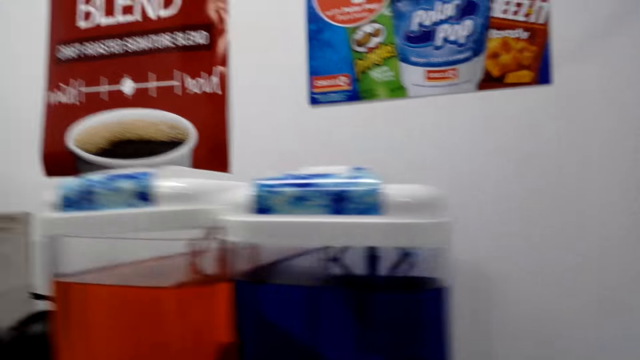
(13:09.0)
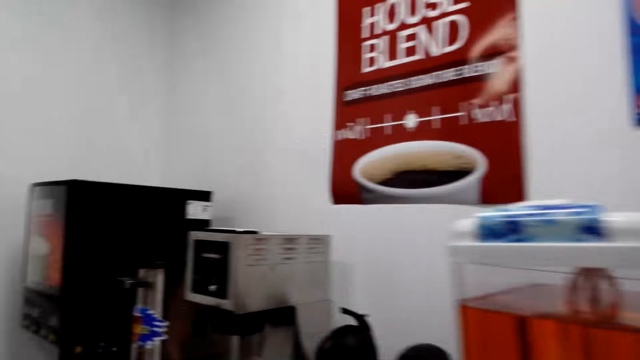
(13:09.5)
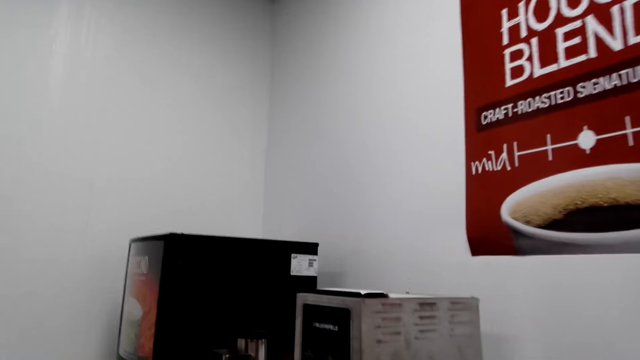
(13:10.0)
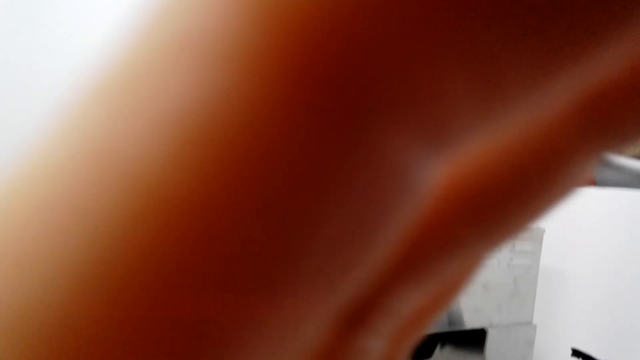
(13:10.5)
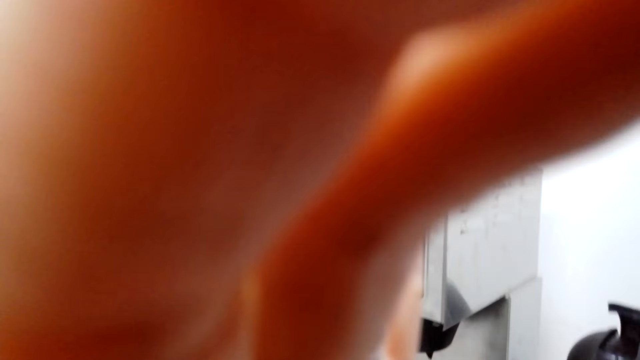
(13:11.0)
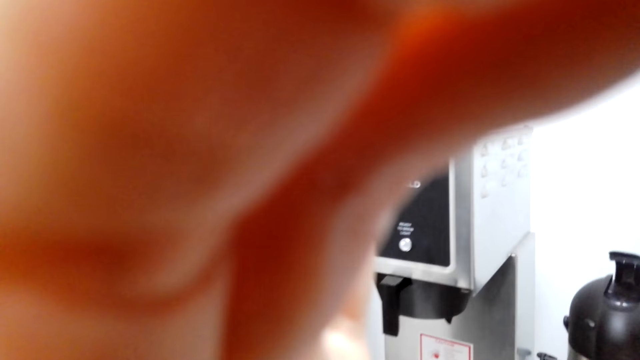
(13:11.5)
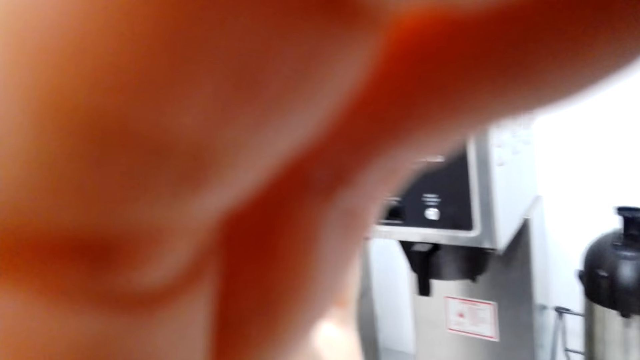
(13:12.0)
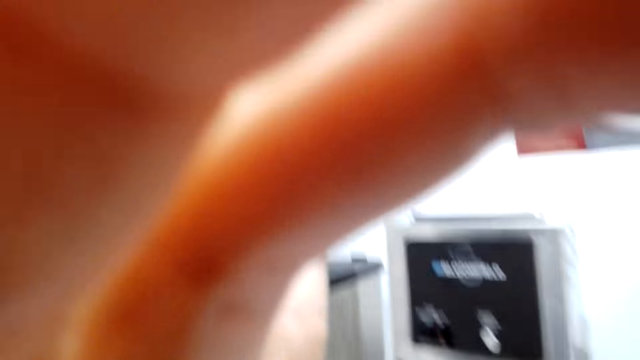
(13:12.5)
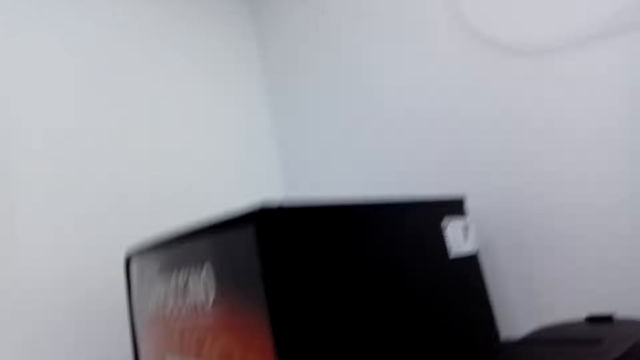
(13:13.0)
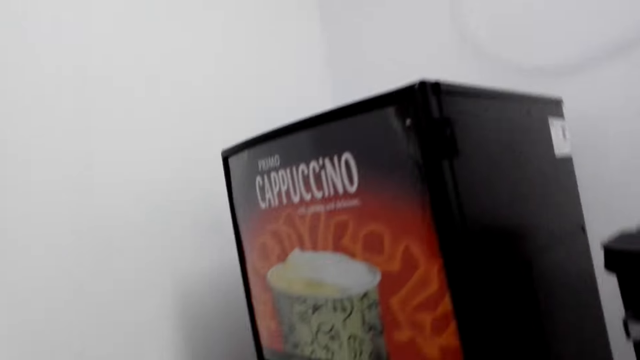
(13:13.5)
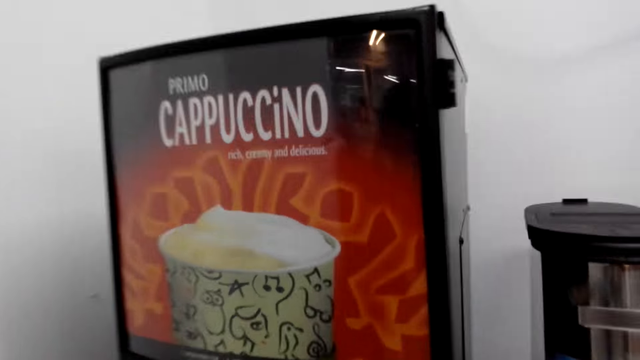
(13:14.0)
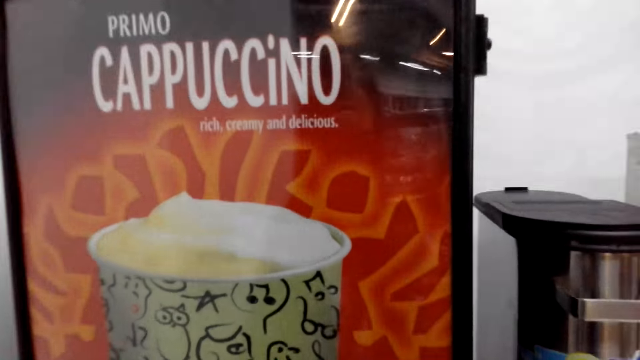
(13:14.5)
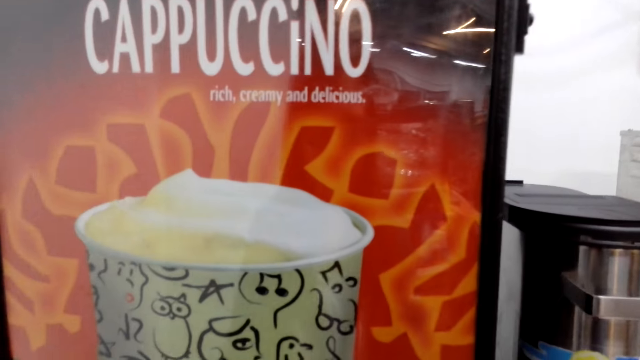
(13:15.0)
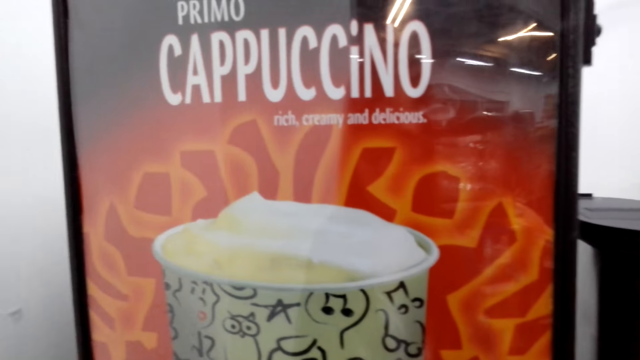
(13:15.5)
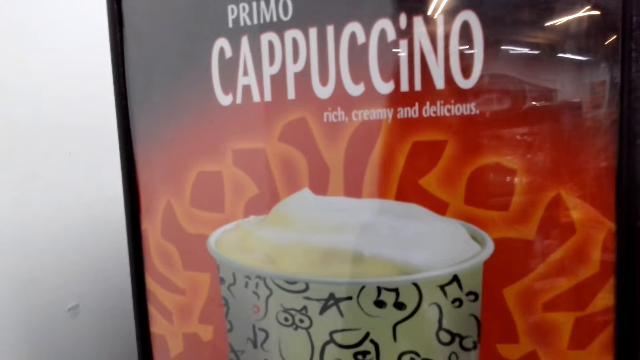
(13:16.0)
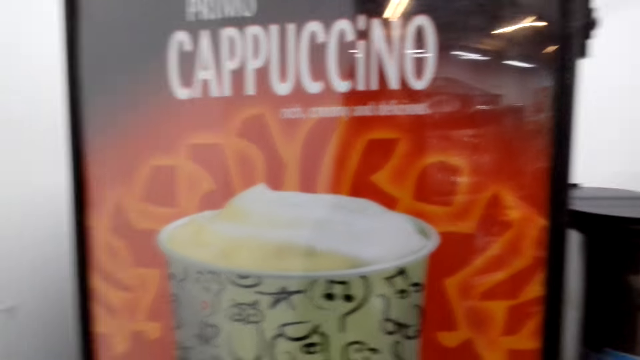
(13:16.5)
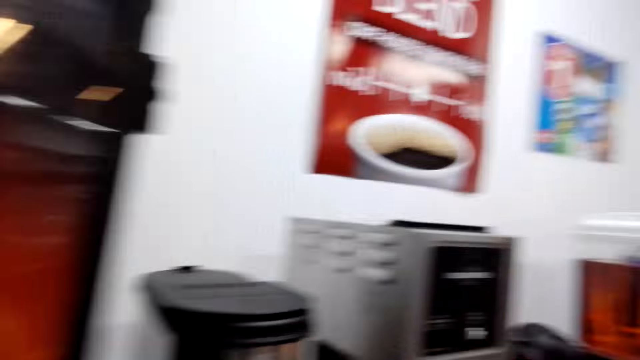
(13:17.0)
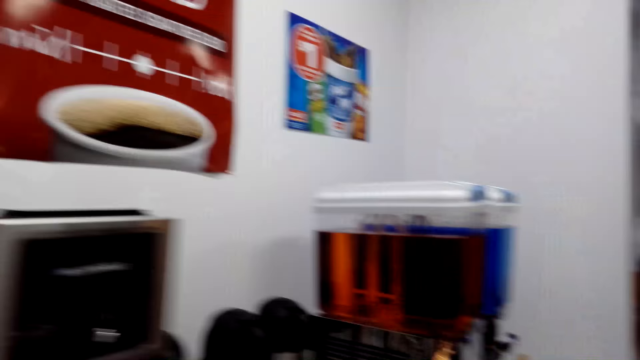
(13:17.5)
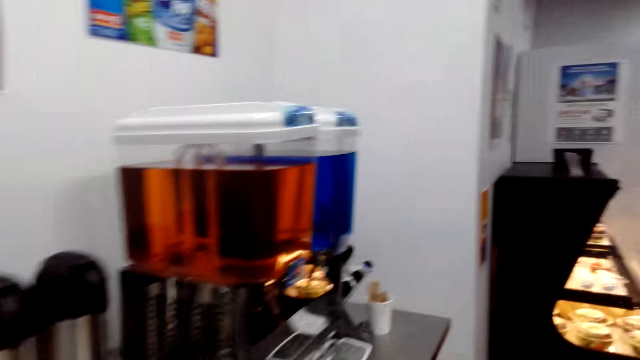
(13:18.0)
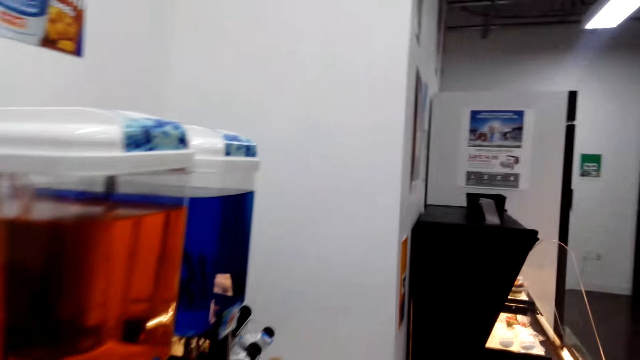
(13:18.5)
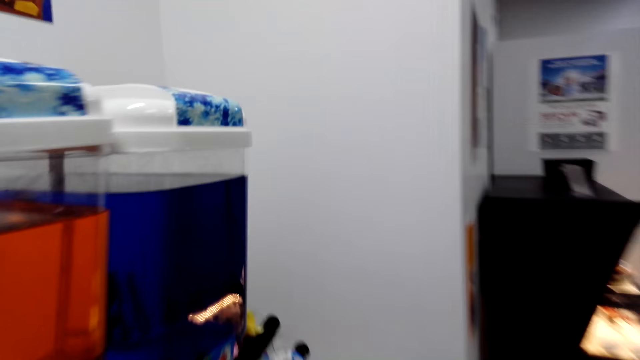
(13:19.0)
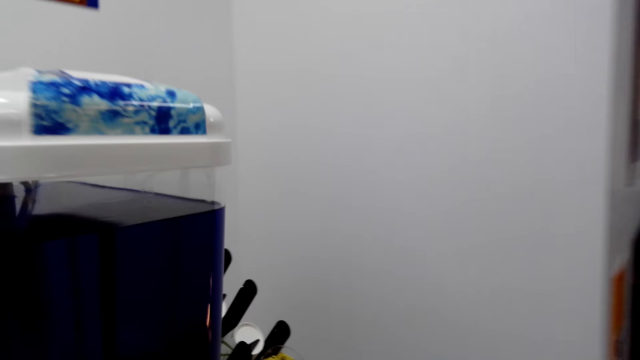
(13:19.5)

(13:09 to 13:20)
The camera wearer adjusts the camera. They walk around.

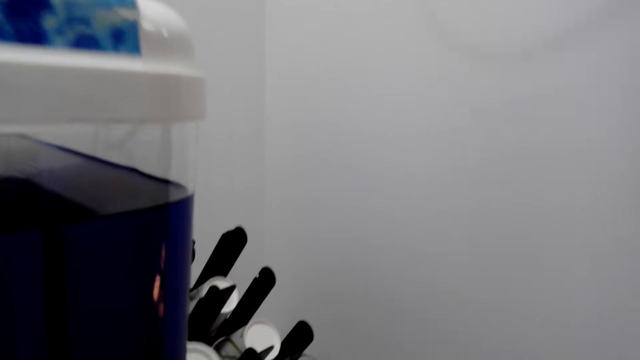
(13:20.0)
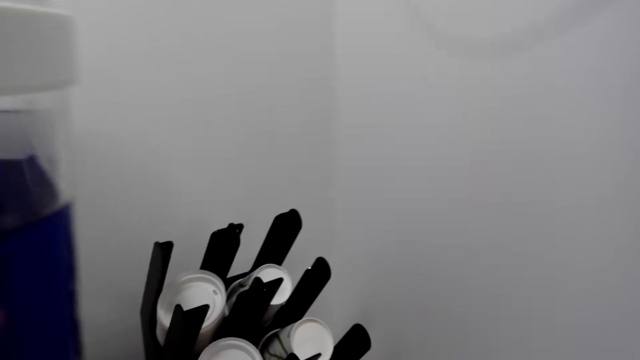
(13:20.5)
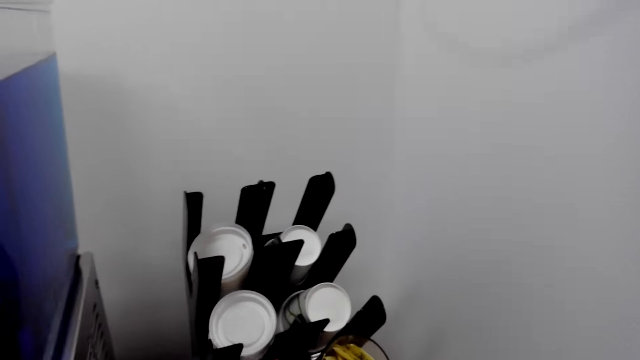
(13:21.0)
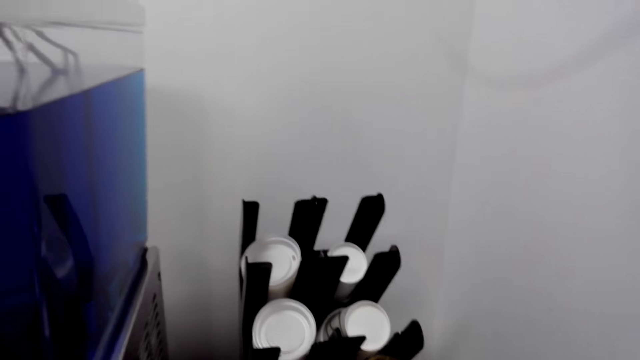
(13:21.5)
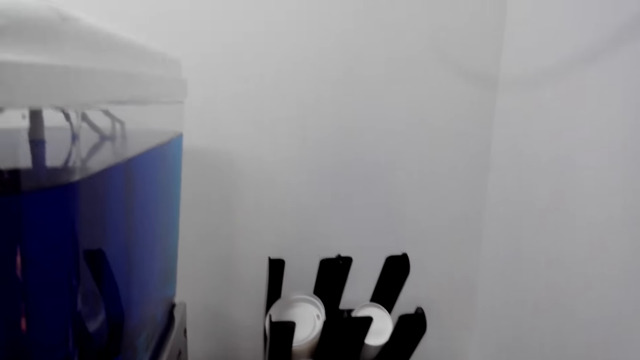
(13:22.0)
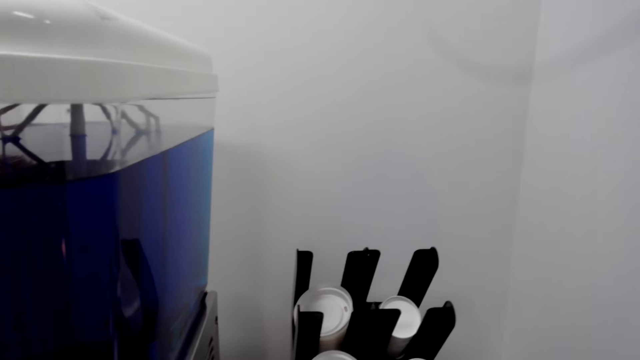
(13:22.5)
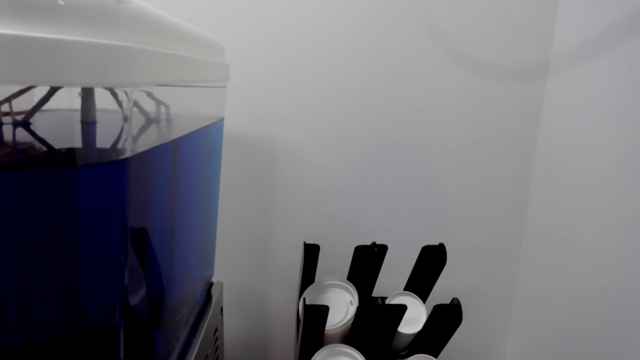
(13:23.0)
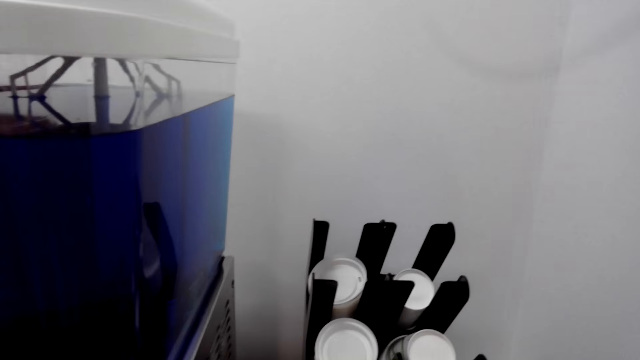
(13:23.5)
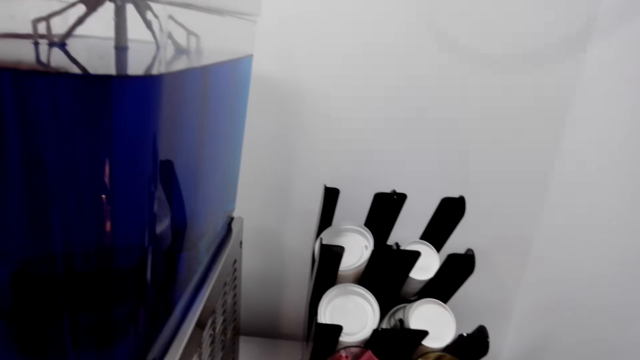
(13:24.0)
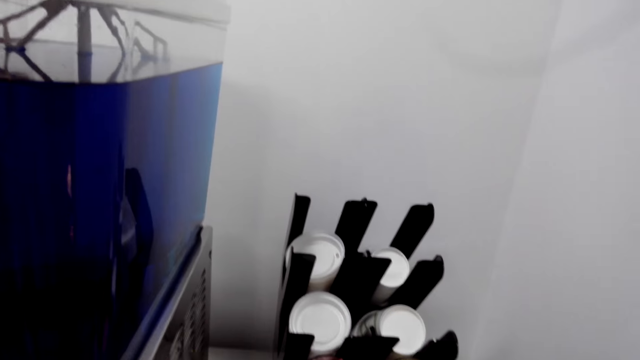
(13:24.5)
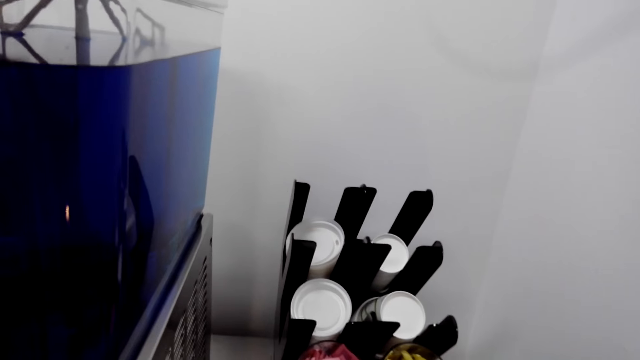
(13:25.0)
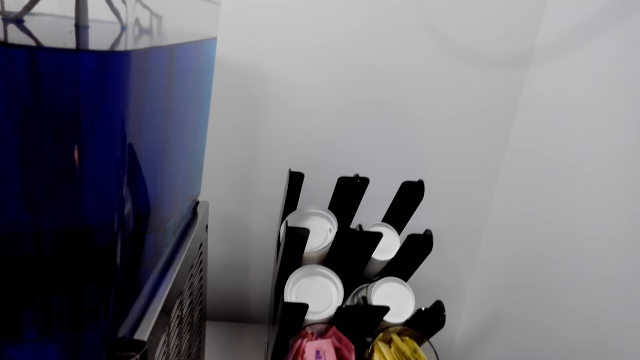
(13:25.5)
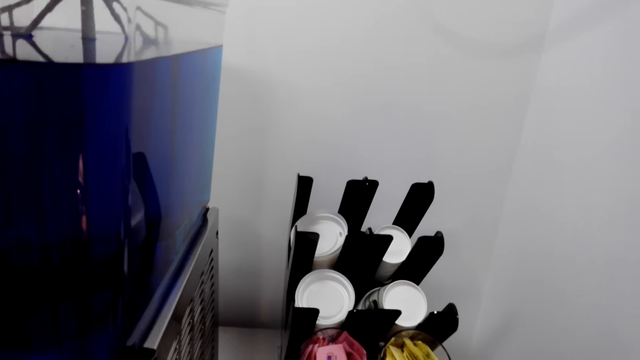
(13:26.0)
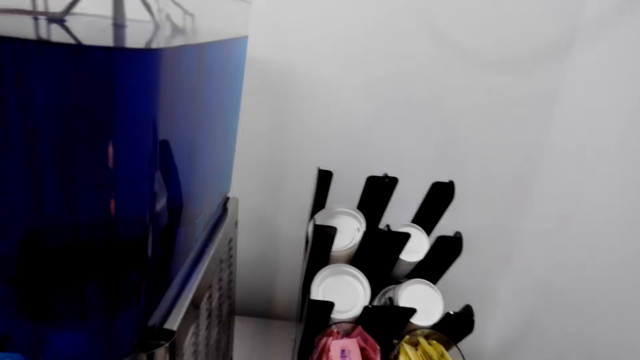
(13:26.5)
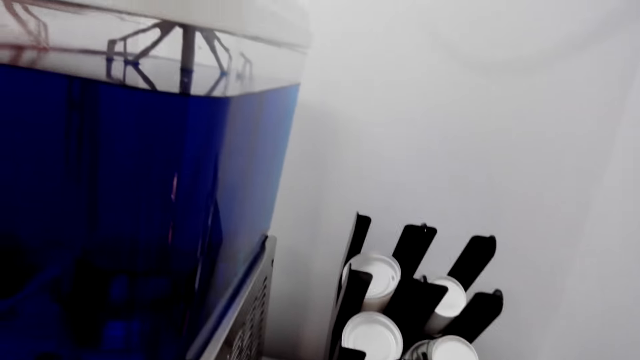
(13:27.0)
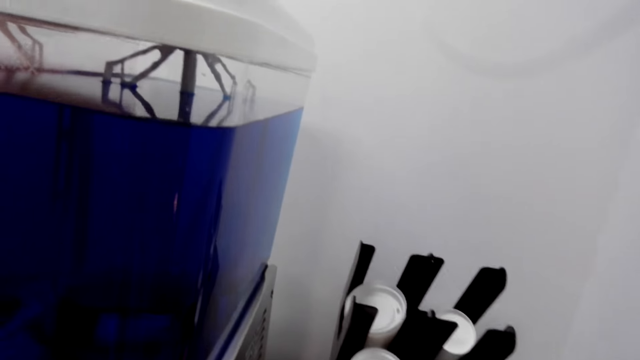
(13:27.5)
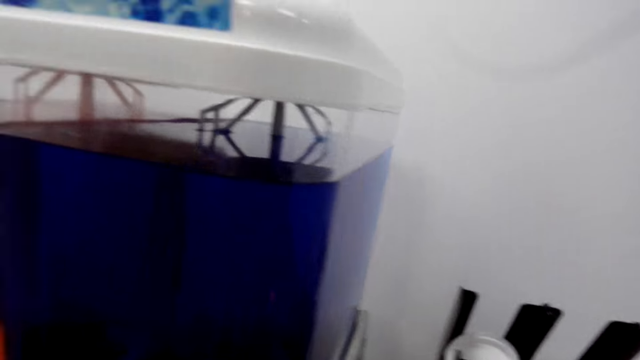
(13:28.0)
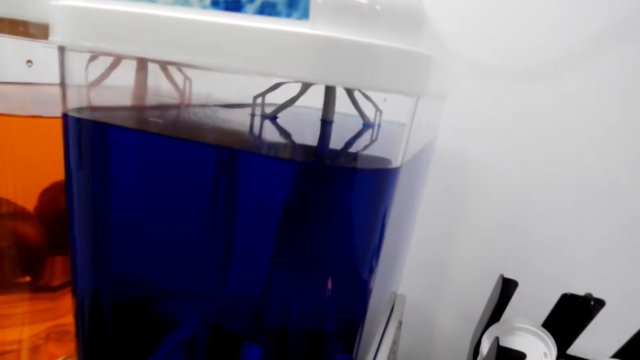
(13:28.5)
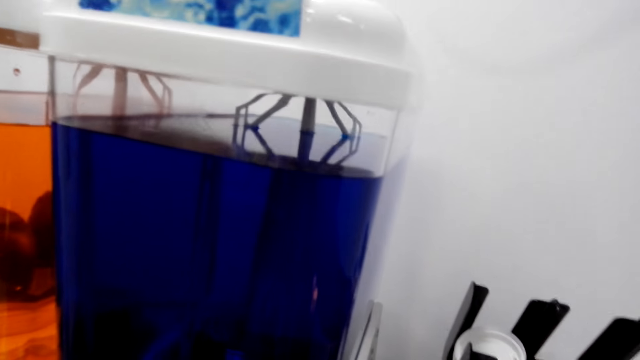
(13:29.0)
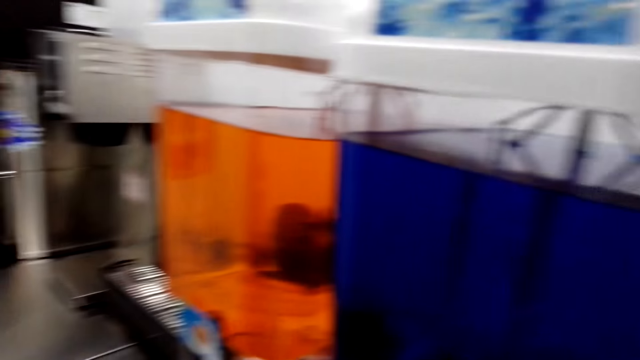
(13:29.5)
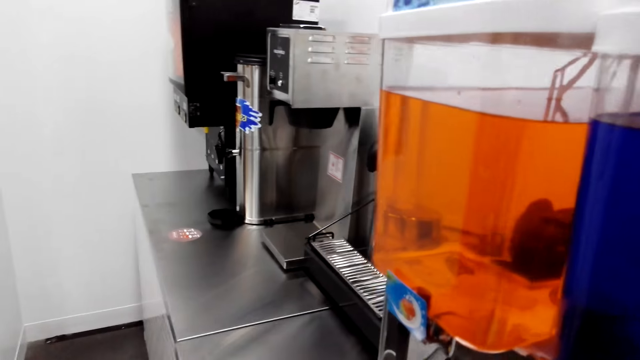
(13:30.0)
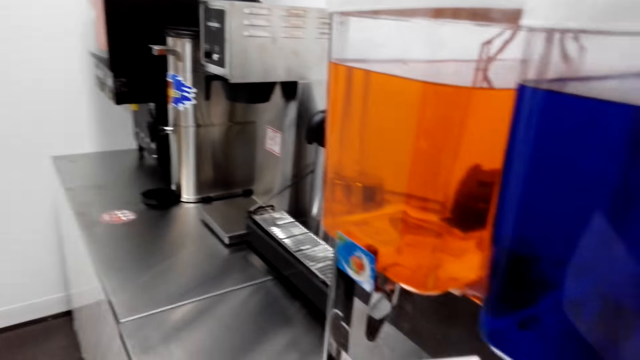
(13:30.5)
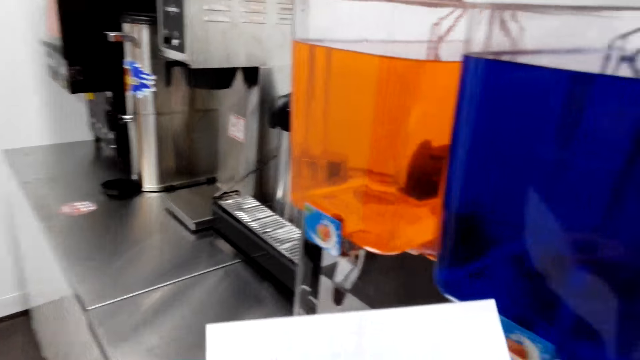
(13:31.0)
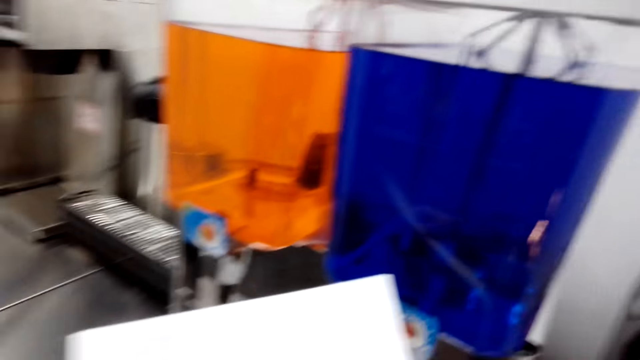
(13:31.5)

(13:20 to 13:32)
The camera wearer looks around.
